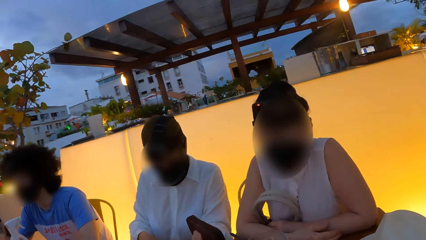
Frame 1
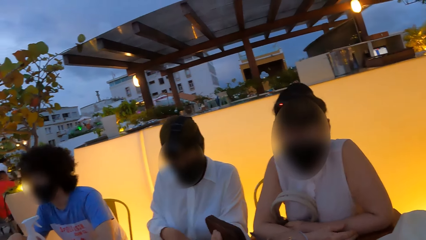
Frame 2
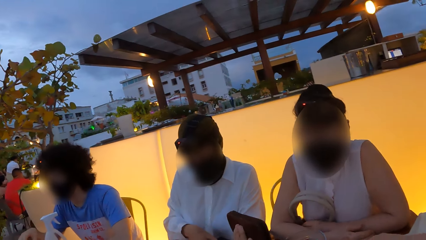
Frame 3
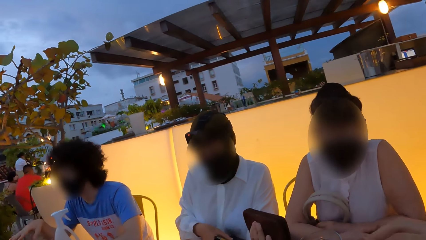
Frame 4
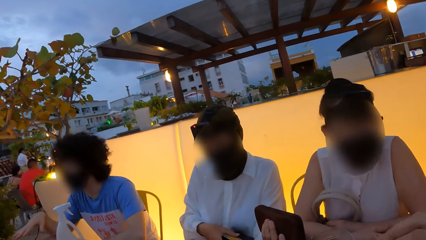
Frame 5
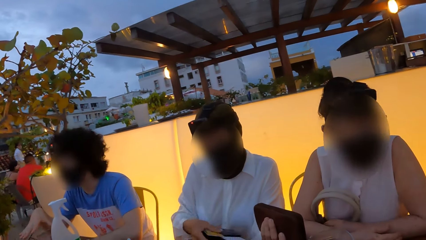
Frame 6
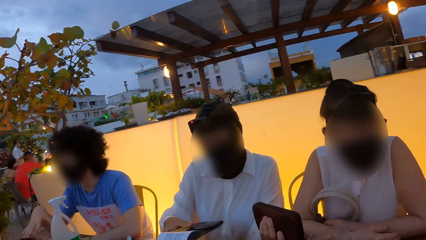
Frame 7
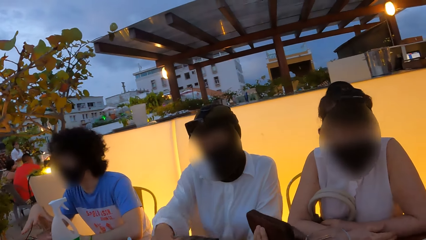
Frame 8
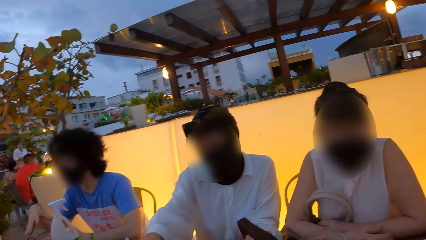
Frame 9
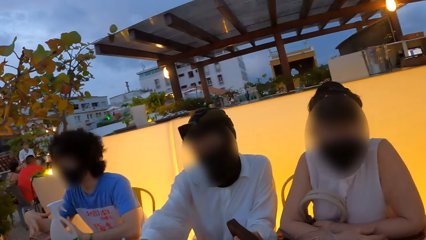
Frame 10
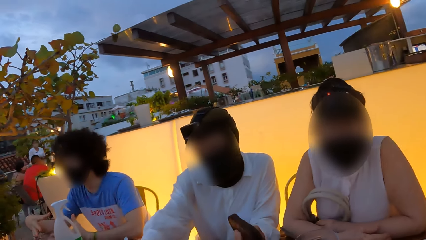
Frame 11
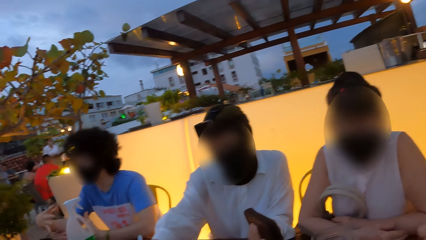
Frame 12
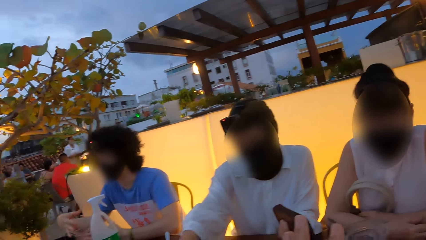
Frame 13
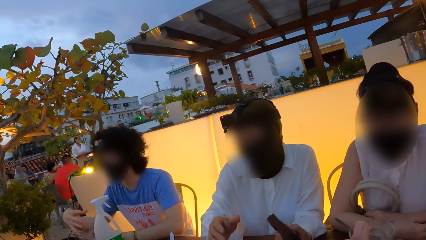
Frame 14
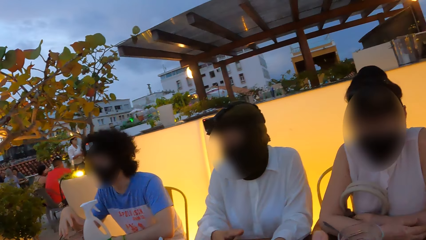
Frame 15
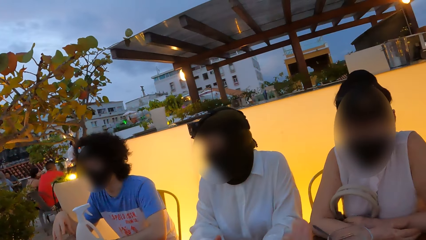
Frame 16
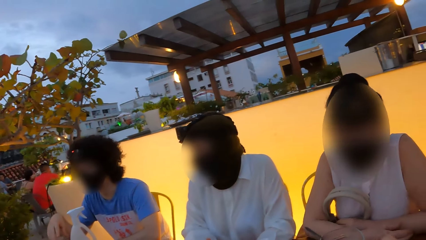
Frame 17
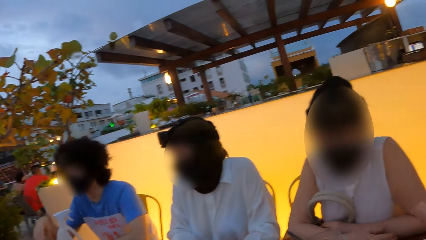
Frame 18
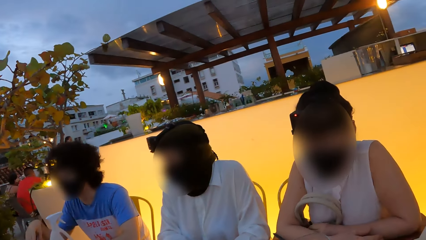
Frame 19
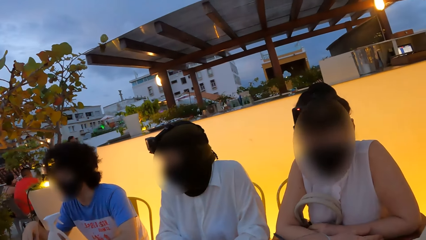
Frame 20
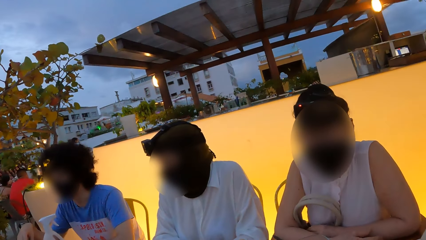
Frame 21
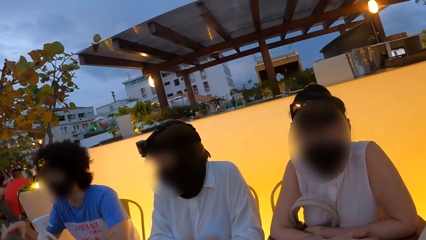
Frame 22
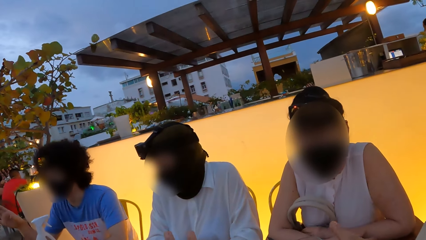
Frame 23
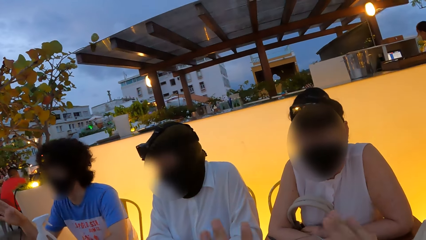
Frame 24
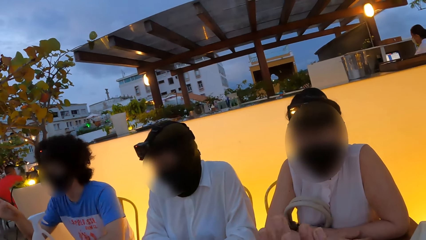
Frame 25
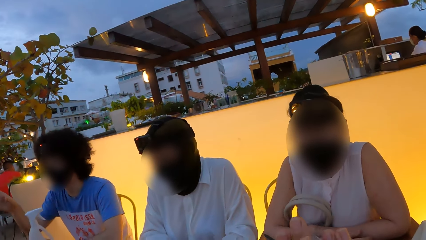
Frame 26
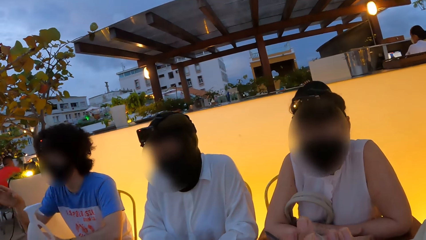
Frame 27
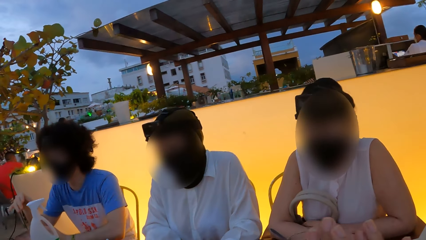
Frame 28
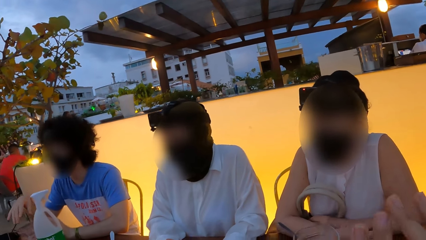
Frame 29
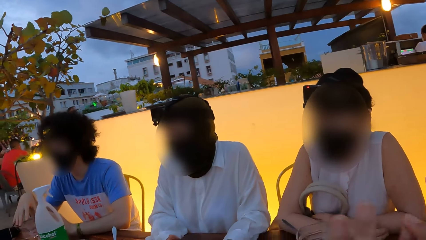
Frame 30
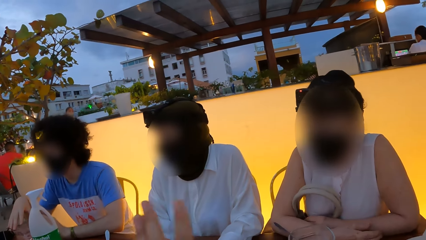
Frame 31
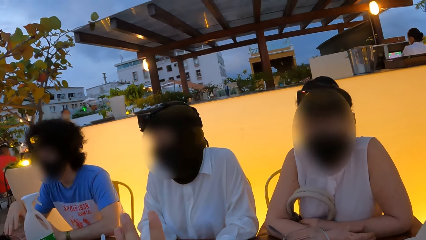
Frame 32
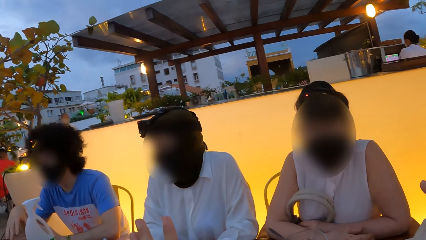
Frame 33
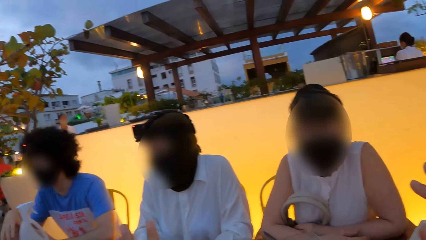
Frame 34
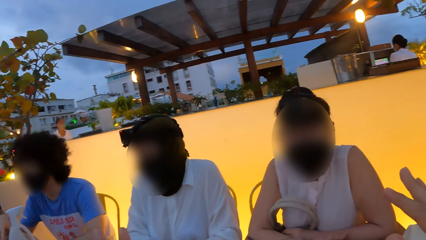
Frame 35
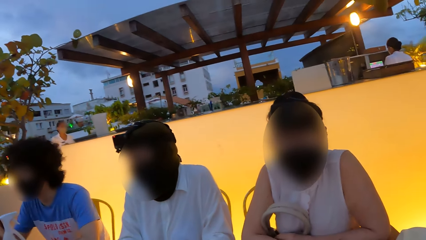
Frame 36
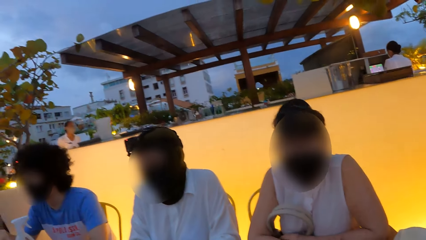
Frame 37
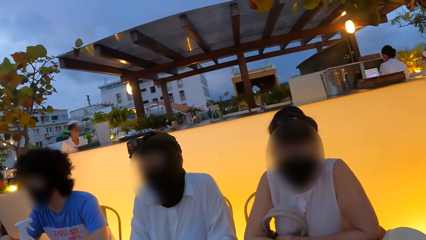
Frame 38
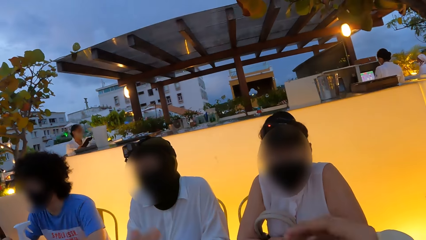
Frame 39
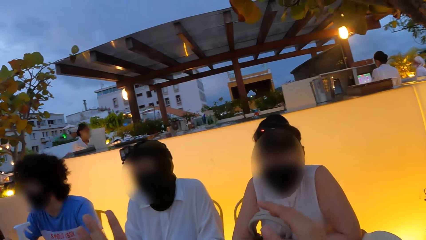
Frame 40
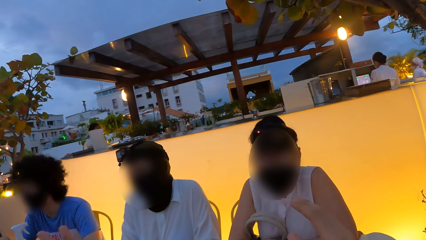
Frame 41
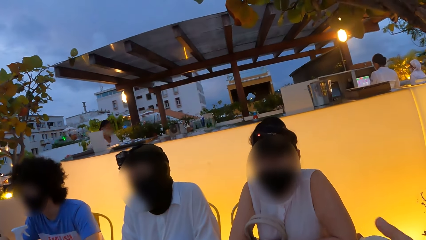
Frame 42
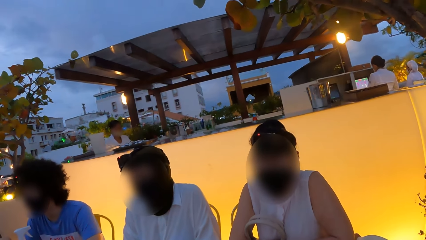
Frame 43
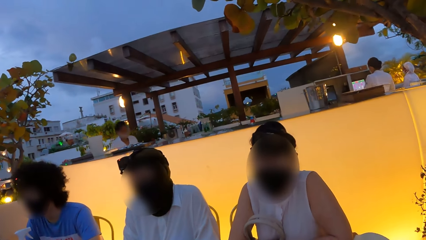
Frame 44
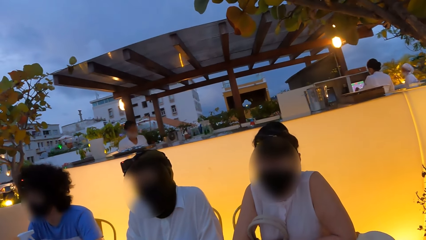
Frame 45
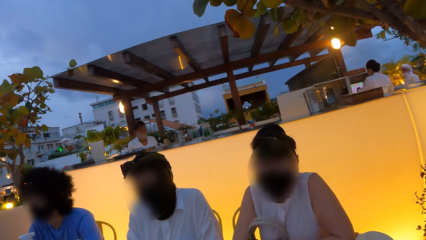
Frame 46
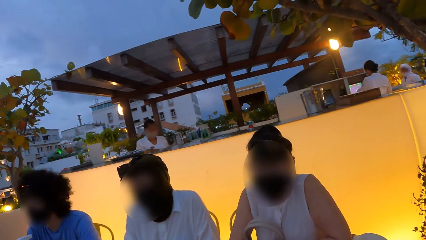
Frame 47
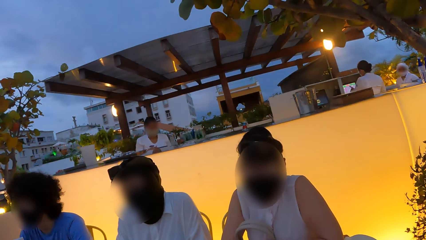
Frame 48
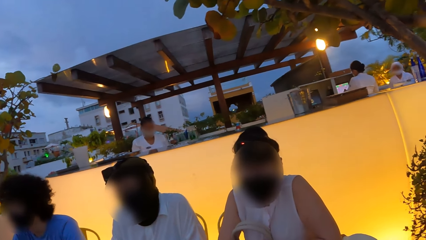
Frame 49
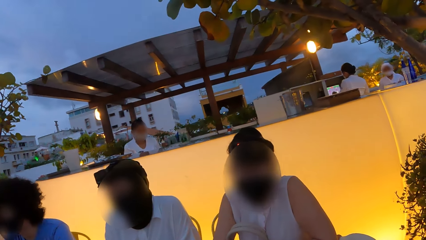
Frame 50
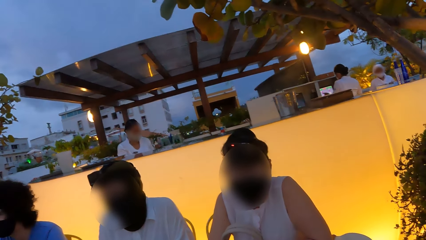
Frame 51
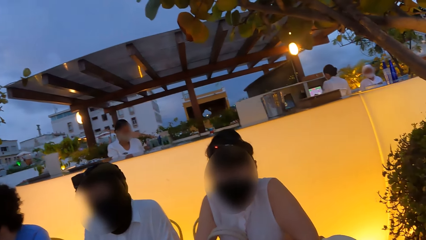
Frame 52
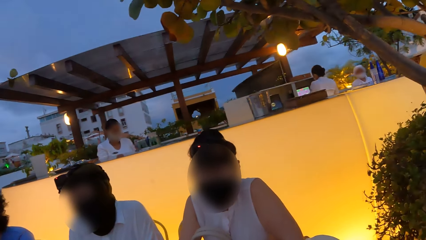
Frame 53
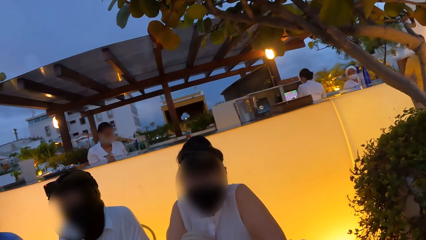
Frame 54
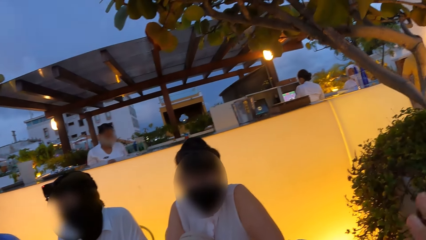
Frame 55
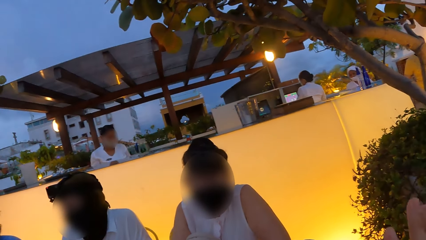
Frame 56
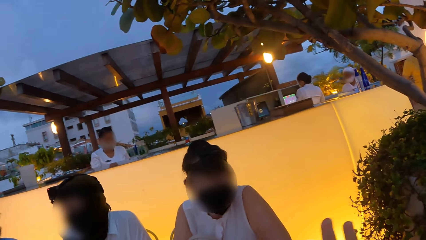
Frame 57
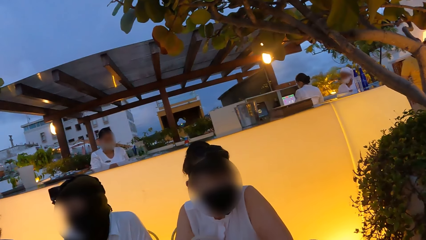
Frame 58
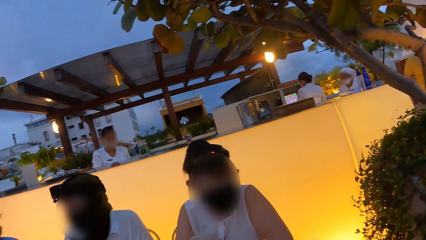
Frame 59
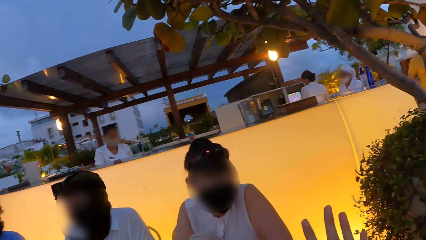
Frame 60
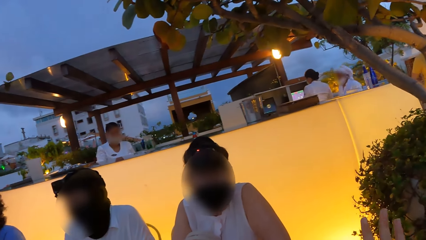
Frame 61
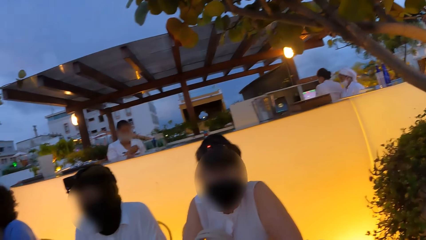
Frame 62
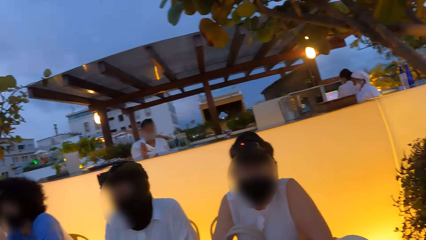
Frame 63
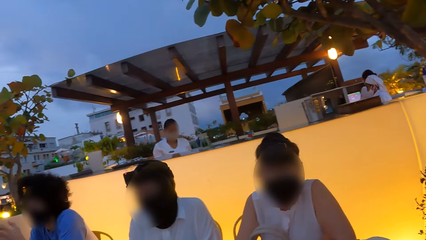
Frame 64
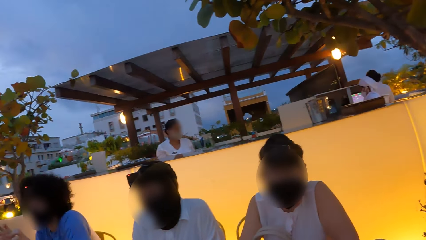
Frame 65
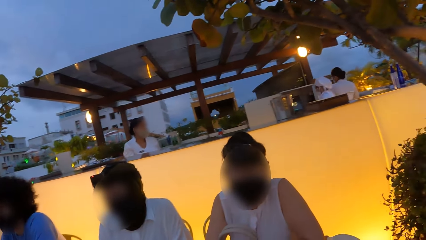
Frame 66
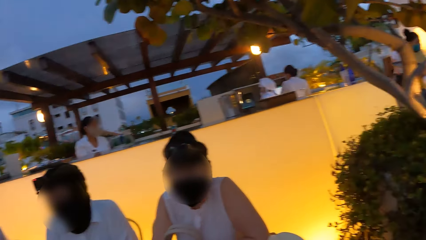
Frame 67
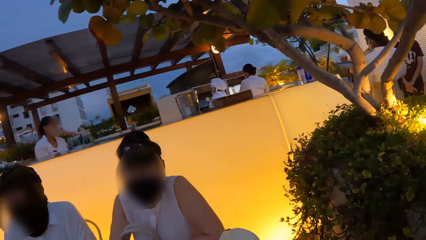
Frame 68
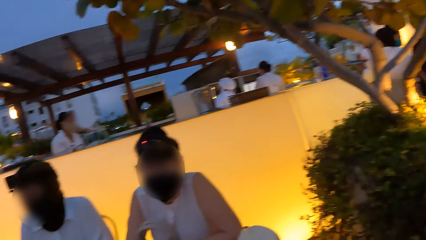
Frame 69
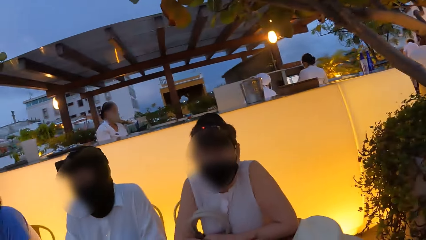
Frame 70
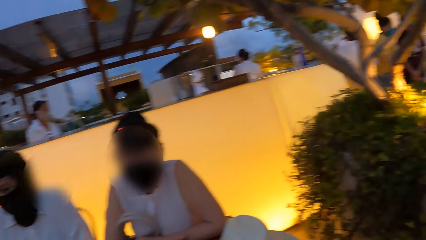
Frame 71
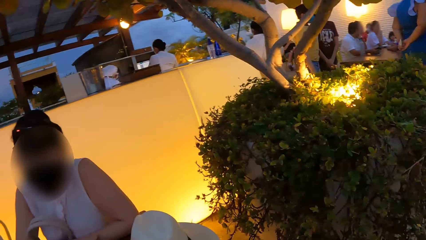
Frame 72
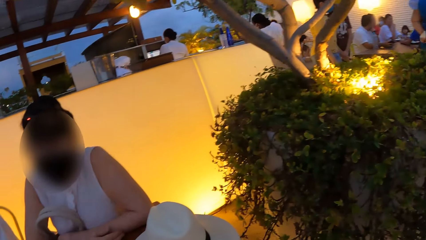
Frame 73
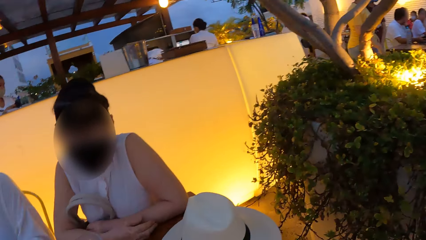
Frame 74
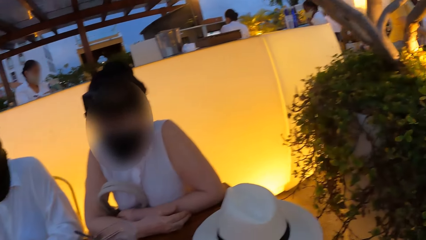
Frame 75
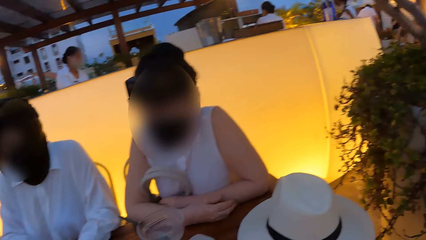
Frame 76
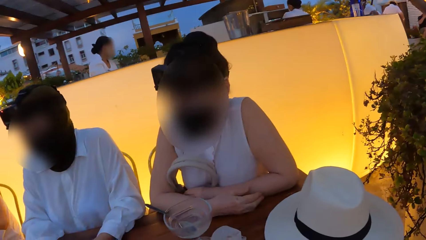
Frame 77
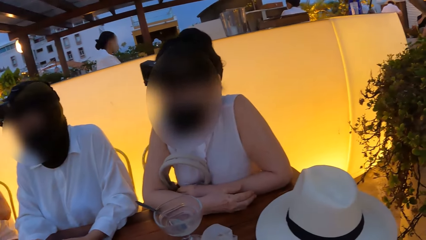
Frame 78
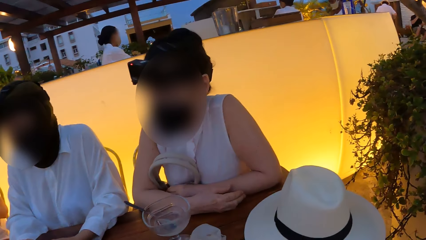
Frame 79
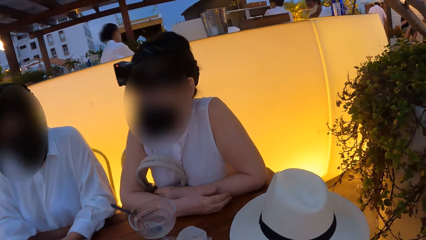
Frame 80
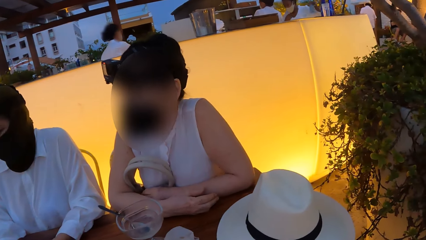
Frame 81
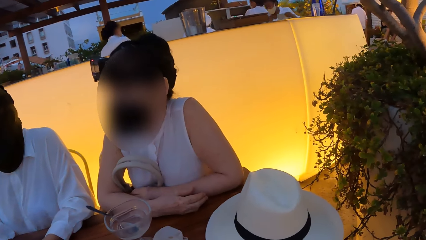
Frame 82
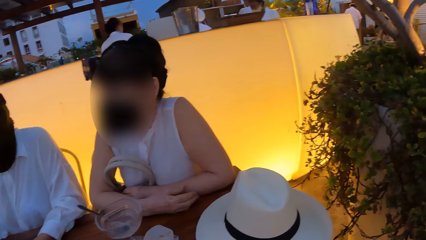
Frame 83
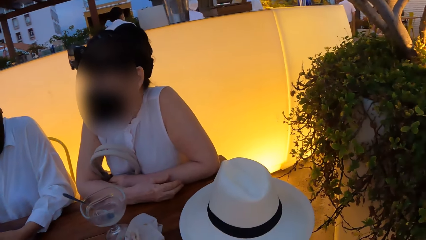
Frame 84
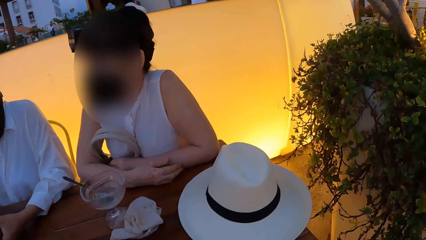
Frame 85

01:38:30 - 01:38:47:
The camera wearer stares around. They move hand up. They stare around.
